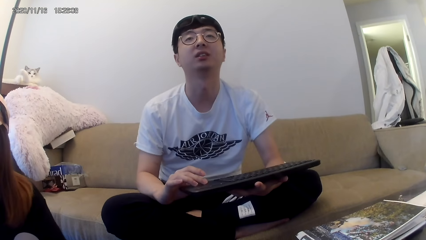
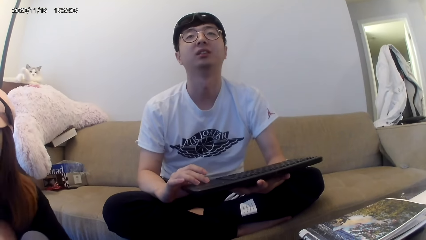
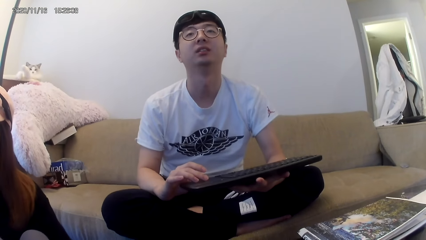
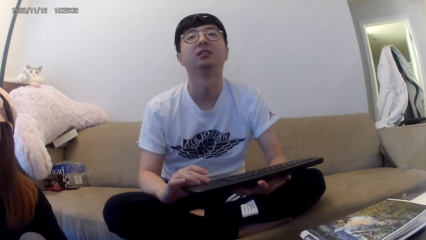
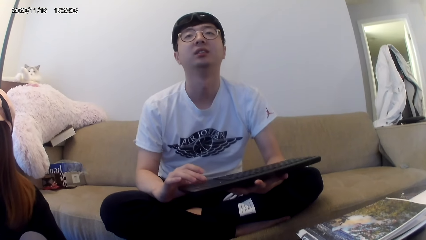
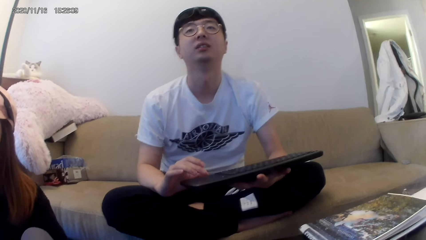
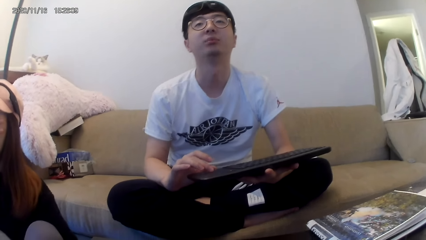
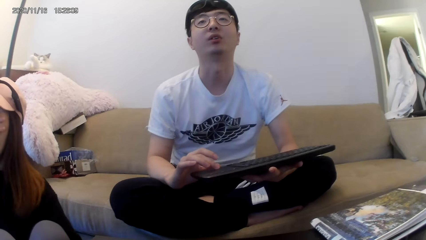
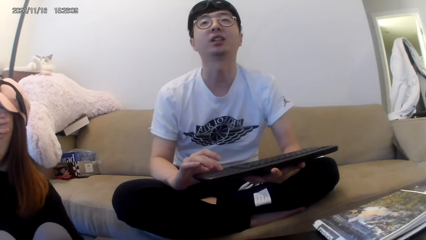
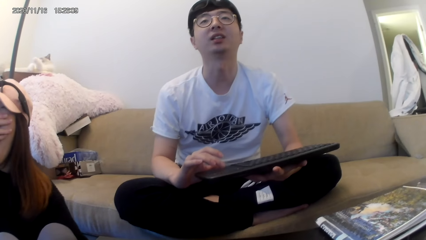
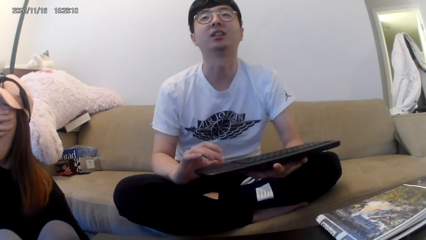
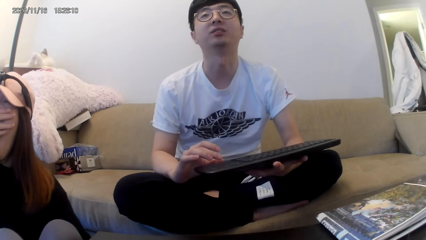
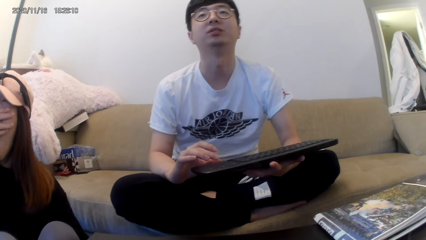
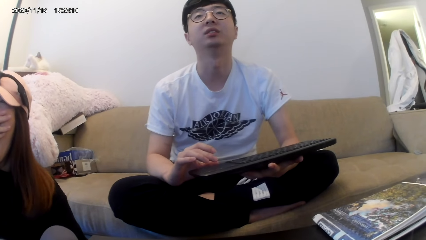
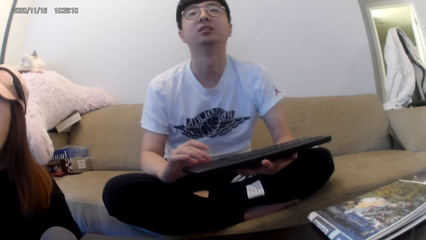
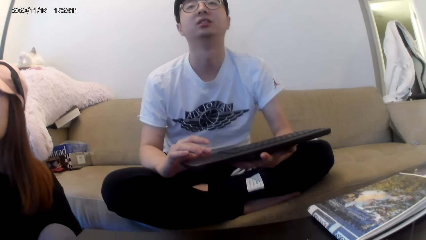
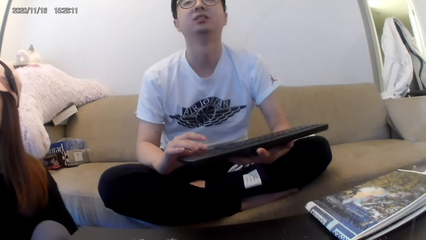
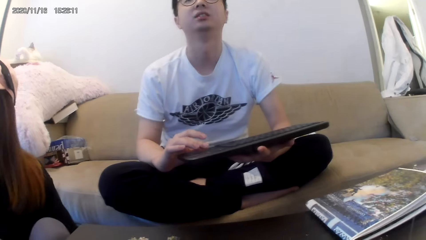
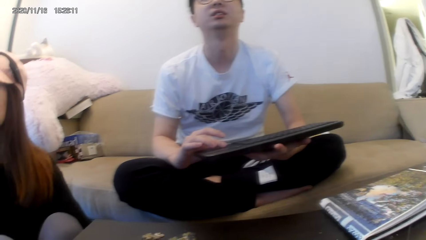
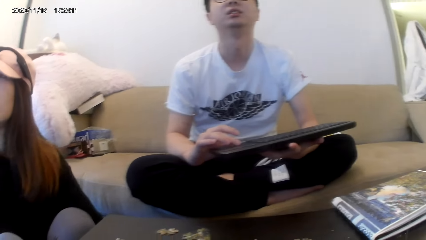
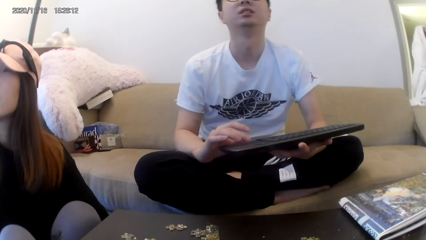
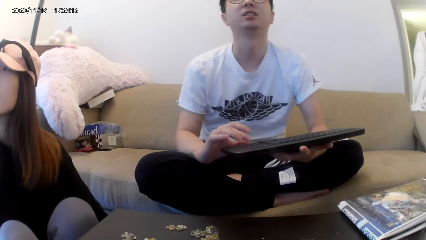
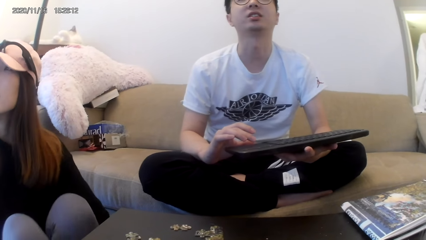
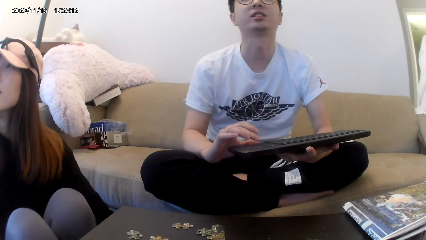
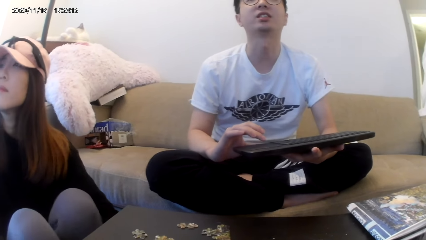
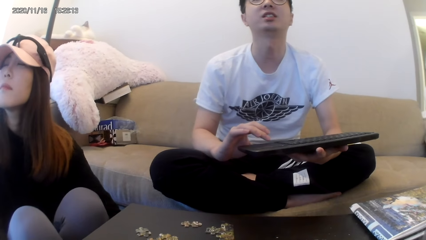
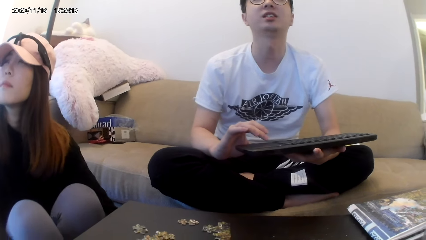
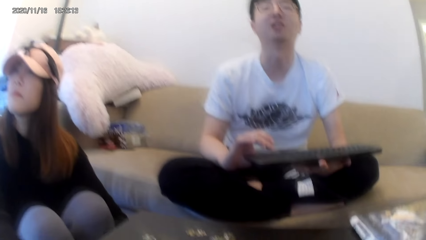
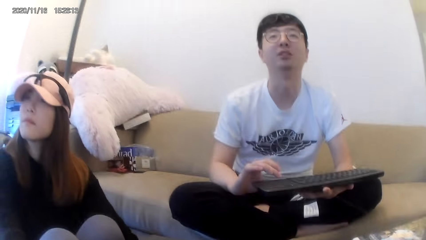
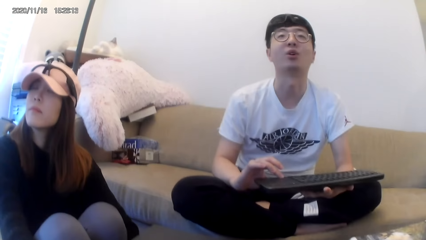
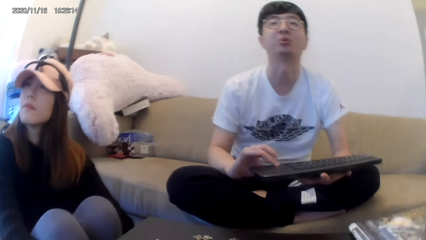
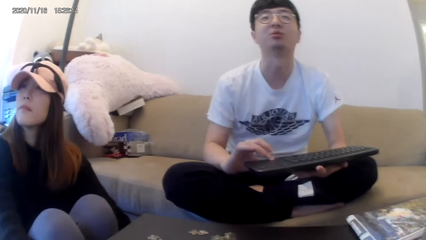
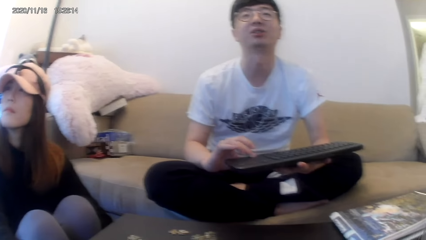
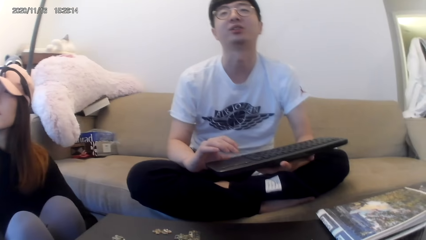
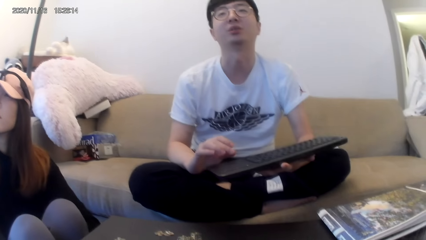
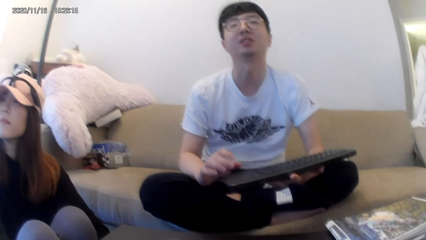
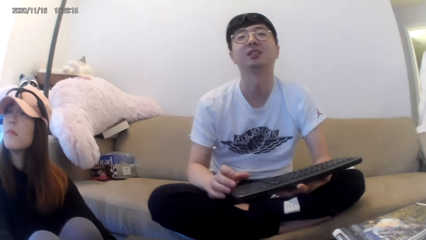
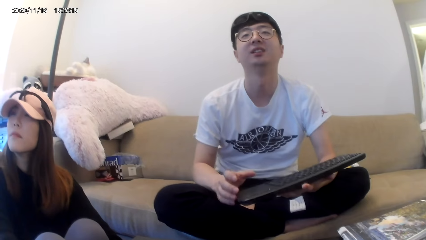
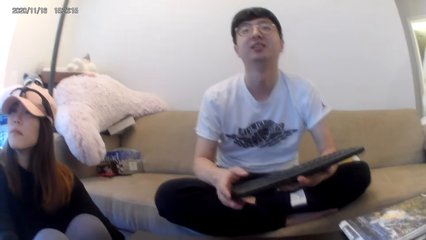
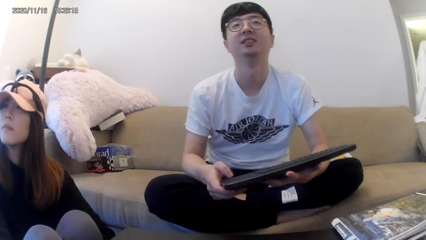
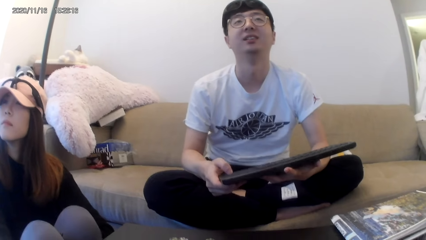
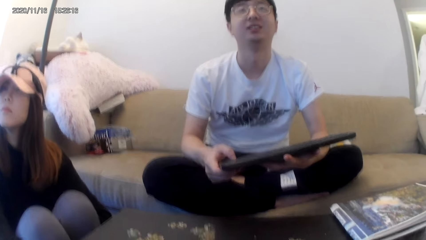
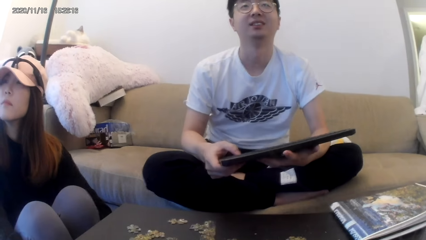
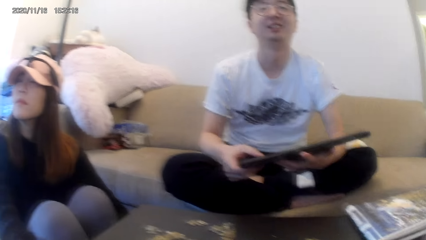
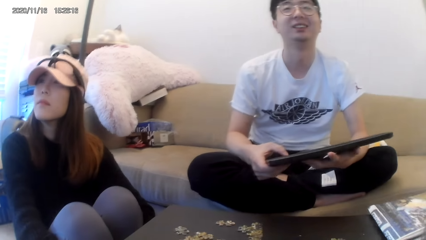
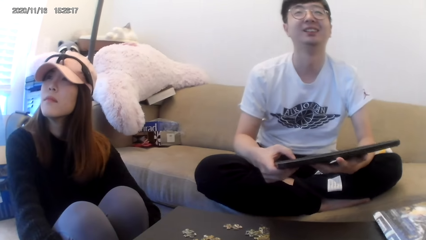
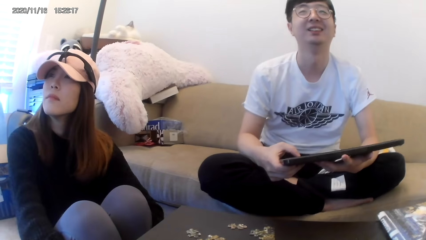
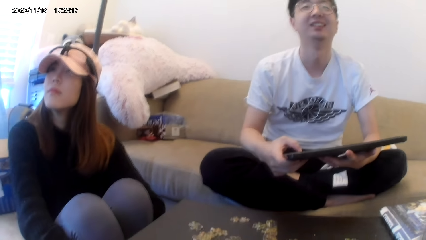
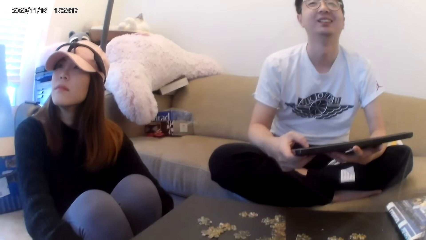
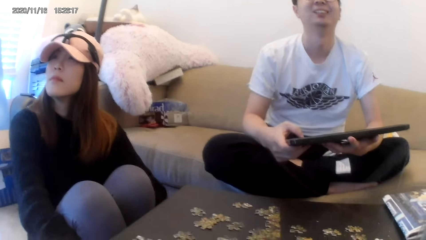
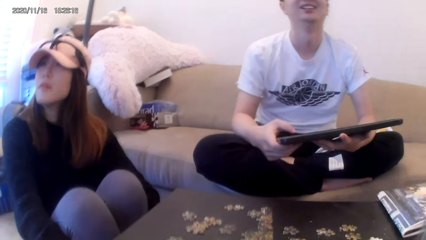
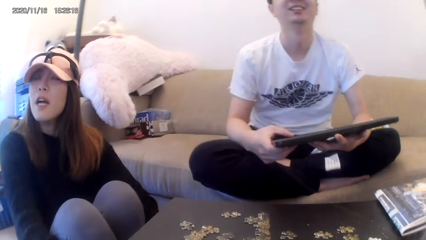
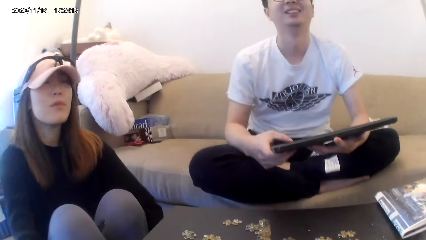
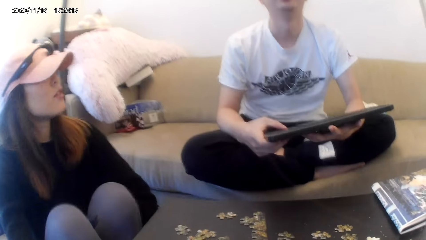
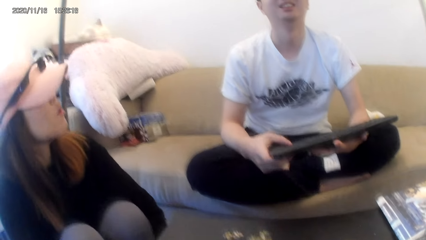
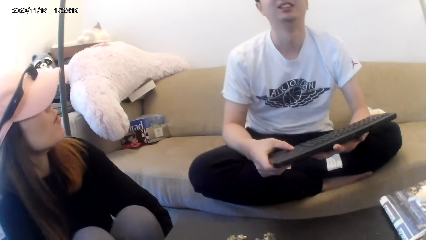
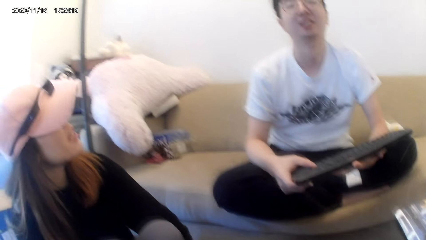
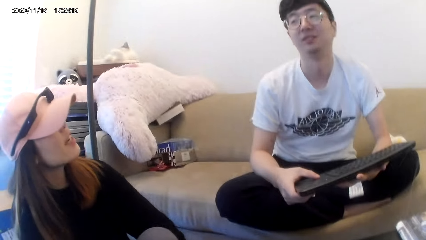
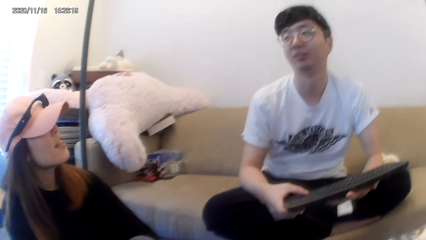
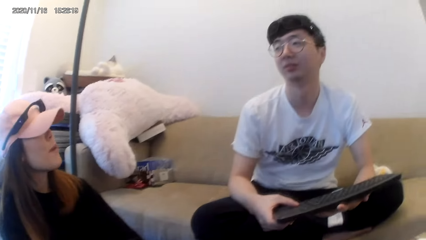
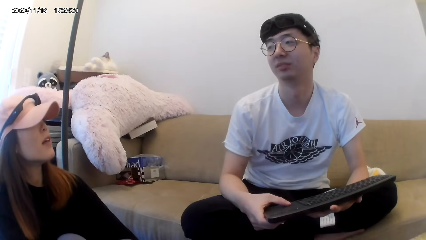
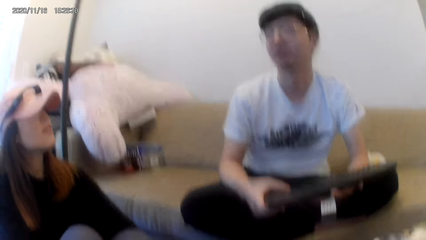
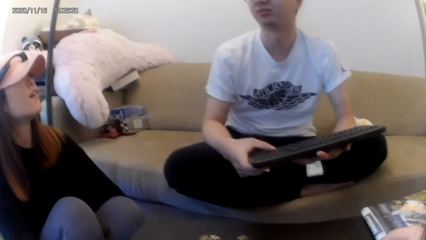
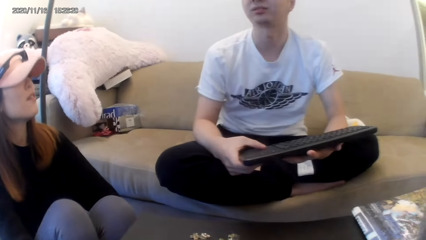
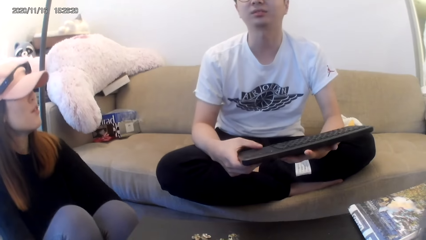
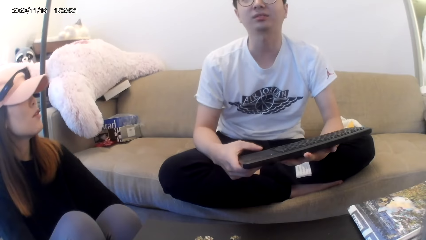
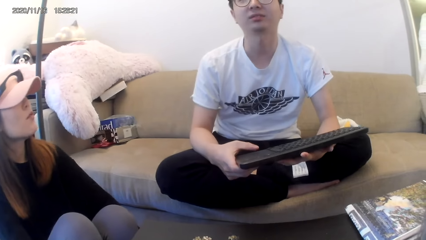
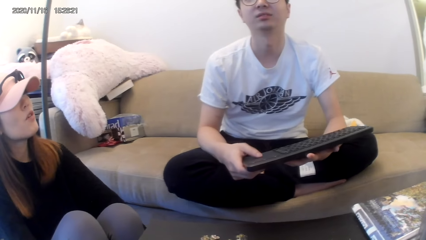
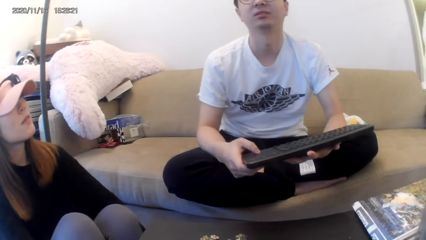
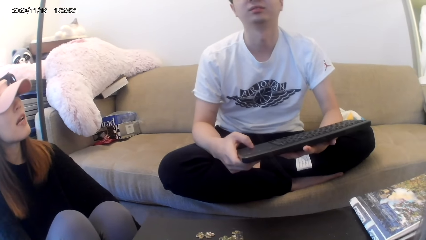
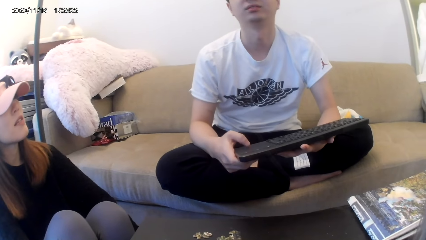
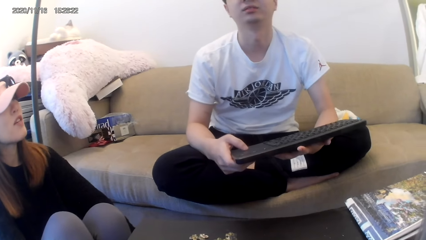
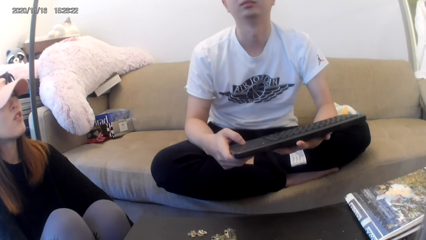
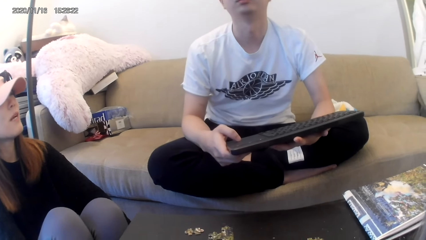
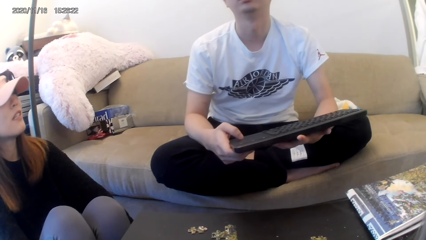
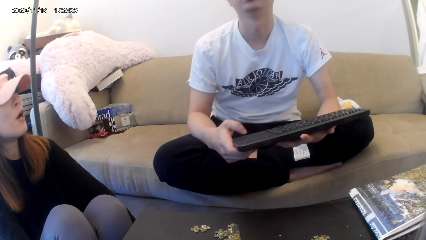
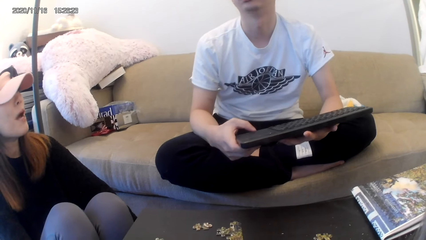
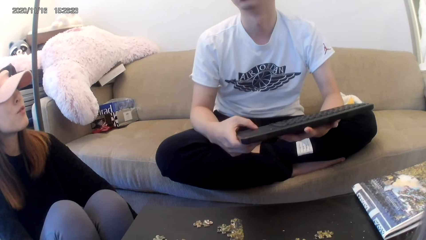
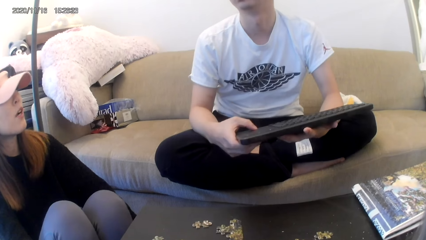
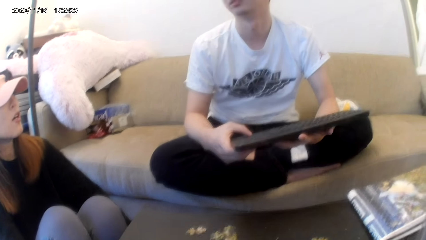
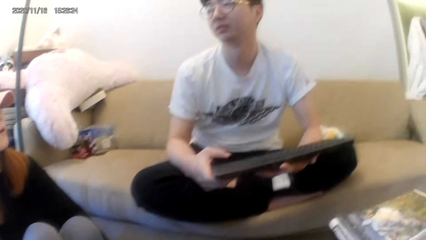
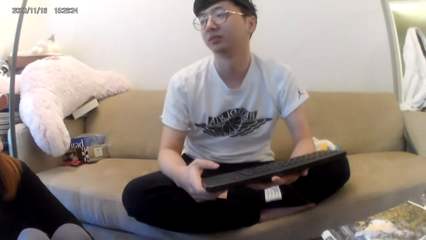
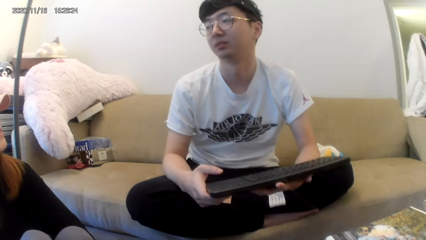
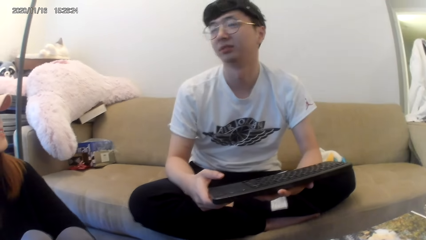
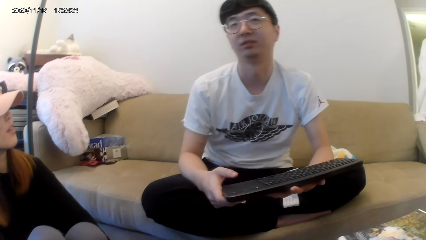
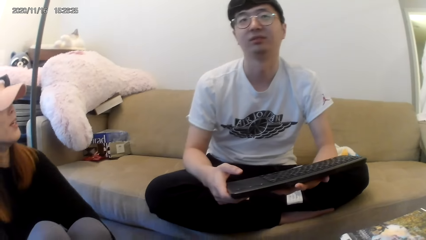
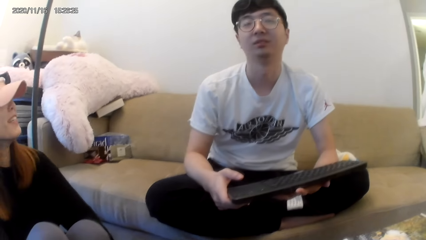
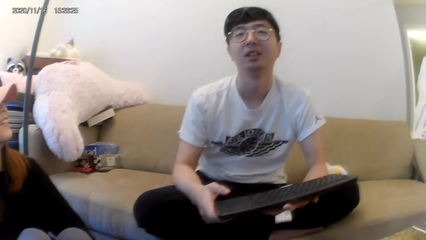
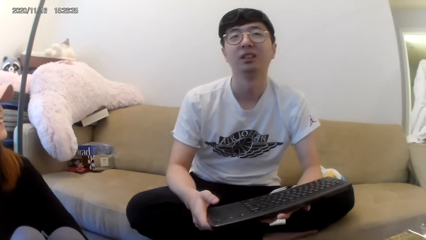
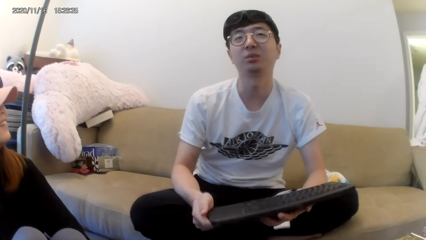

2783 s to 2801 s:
A man touches the keyboard. Another man talks to the first man.
